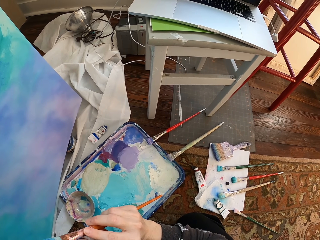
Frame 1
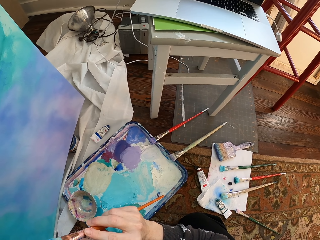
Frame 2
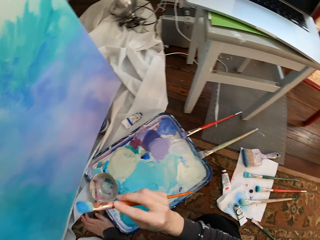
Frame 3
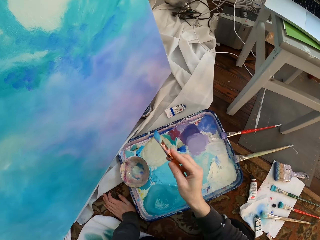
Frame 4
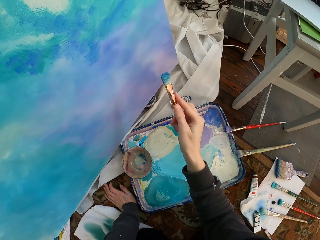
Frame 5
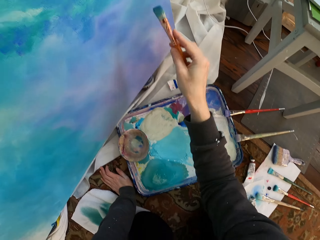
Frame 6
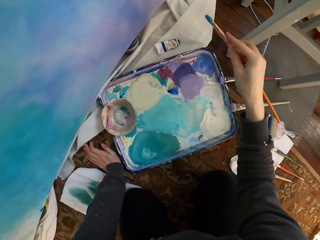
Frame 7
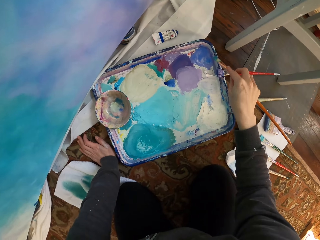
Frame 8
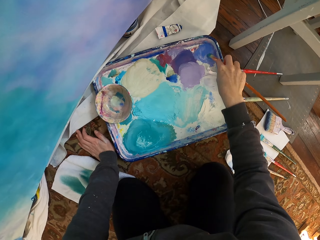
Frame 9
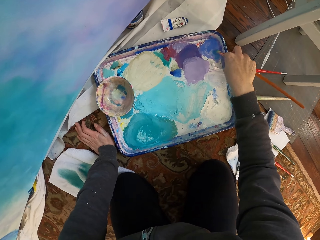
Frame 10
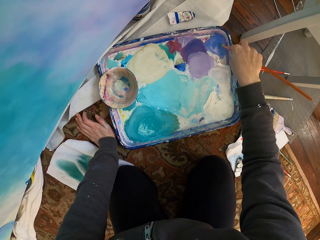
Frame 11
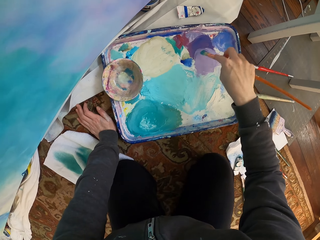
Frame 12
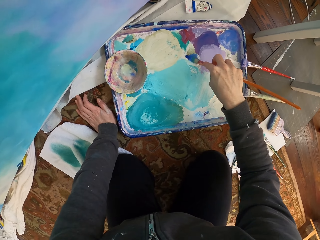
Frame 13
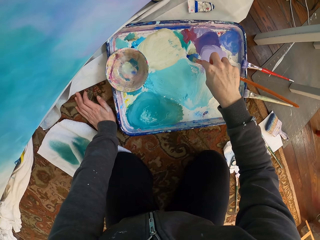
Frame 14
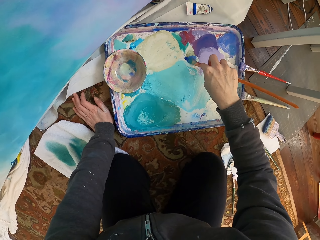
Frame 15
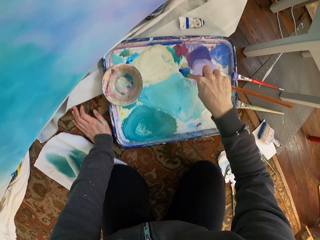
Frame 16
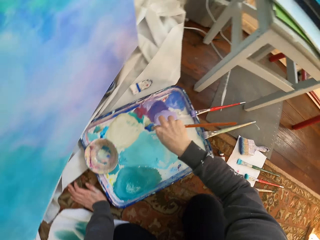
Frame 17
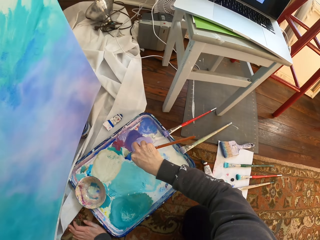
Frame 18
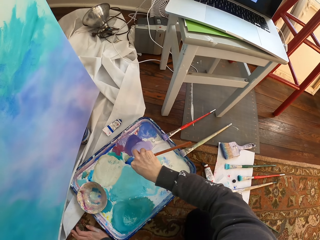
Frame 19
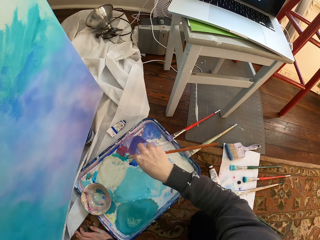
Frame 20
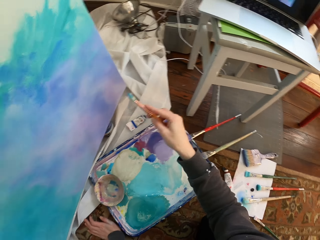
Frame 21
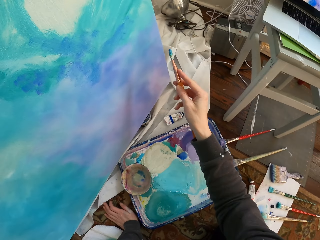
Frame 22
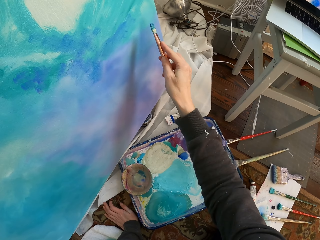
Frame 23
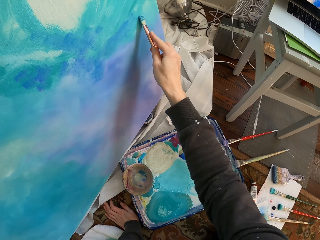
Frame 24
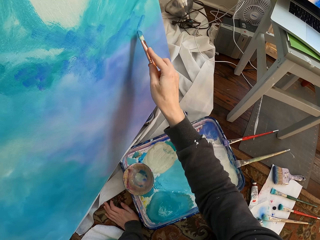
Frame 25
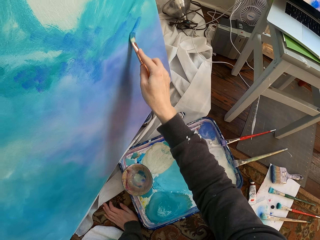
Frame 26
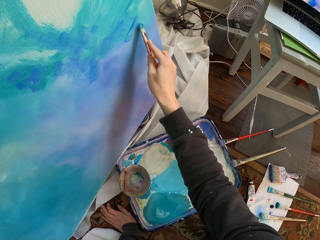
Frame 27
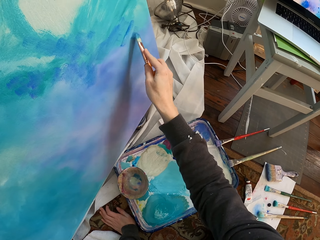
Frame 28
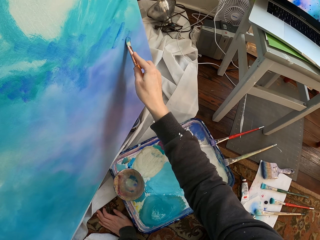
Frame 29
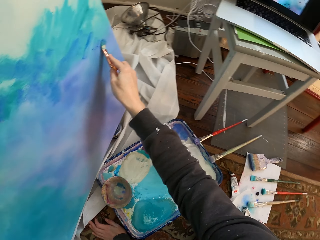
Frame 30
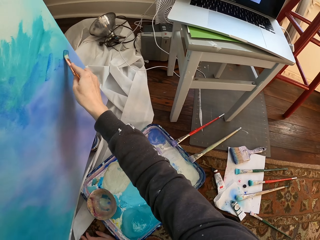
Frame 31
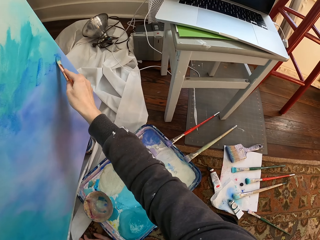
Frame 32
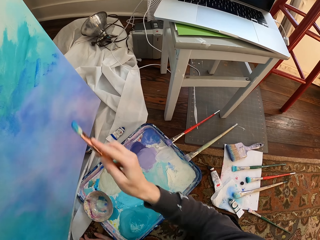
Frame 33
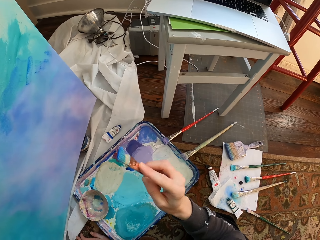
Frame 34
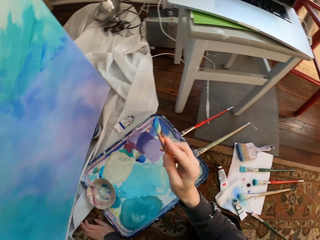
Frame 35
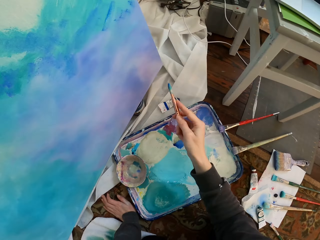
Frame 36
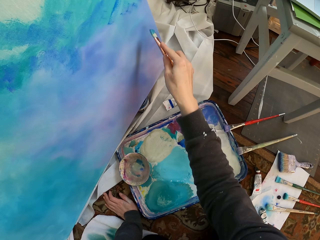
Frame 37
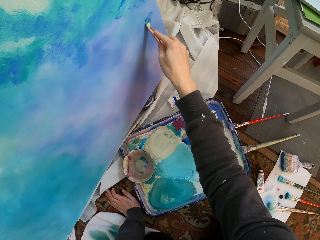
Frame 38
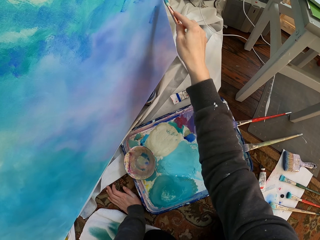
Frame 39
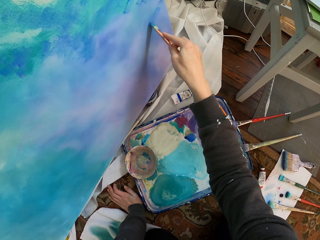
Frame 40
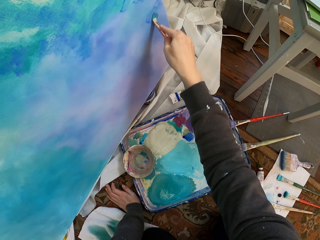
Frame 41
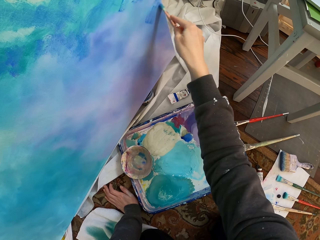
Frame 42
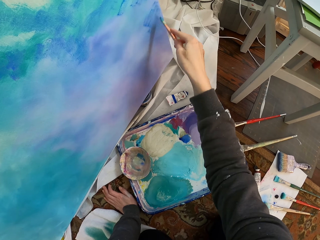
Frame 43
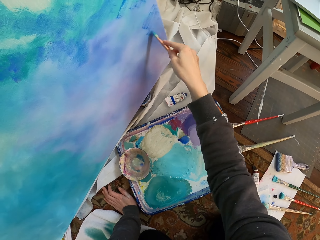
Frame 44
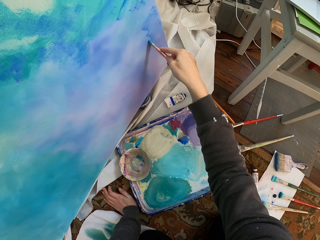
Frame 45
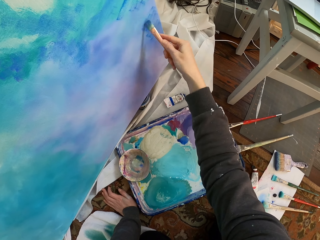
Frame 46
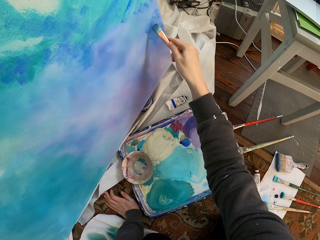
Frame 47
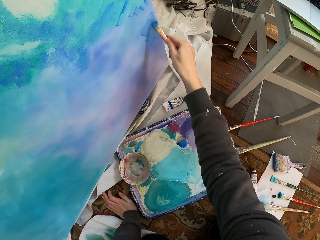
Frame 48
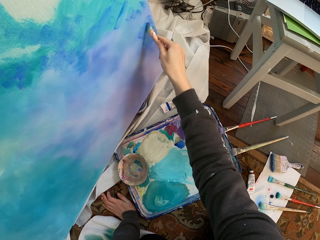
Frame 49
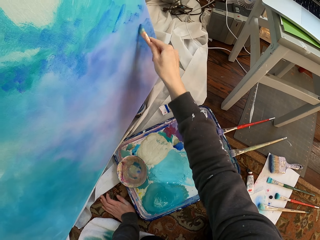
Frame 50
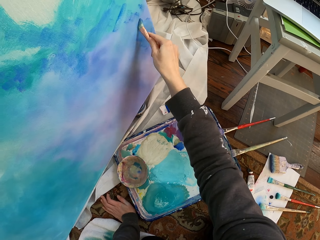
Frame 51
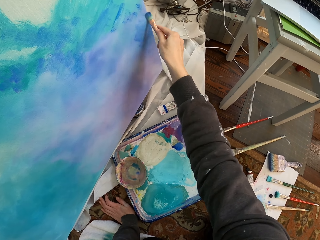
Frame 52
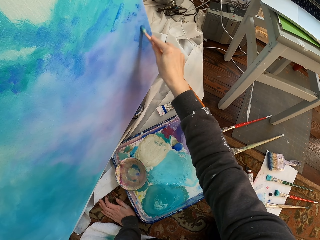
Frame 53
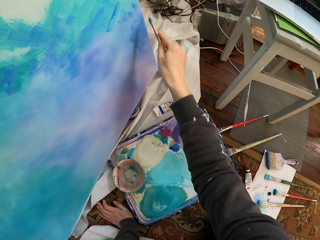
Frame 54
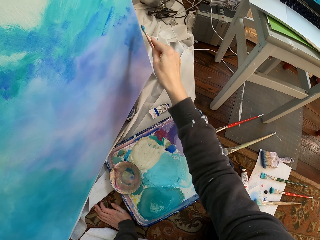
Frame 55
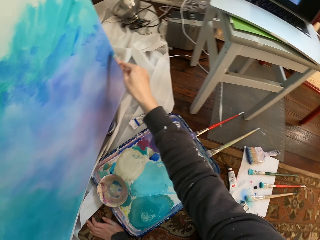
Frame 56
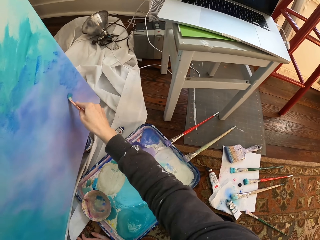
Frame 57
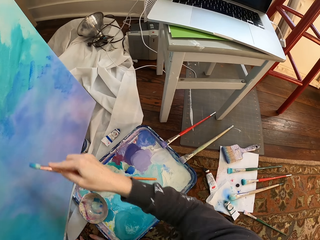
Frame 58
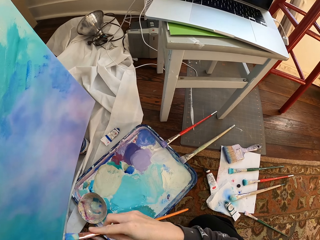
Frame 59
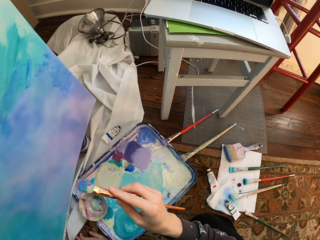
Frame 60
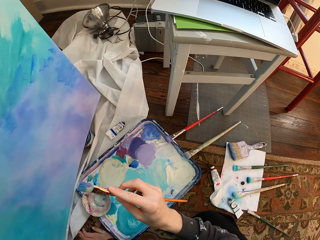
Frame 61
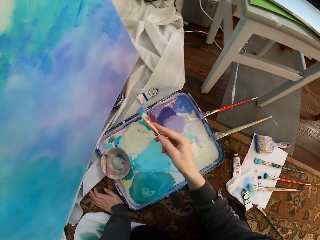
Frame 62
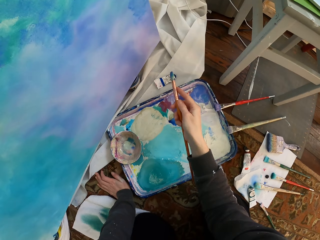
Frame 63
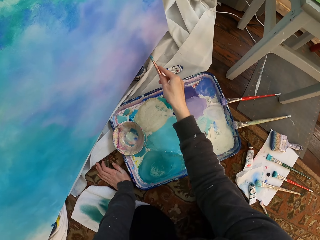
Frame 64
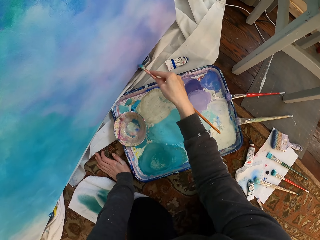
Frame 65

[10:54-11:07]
The camera wearer mixes the paint. They brush paint. They paint the board. They paint the board again.

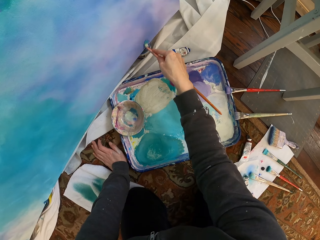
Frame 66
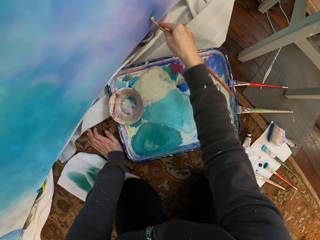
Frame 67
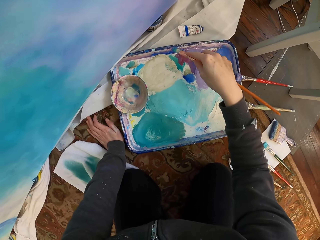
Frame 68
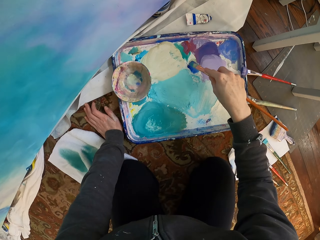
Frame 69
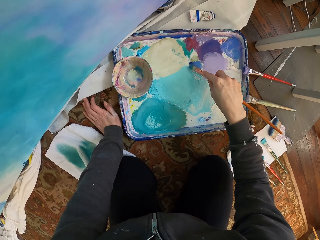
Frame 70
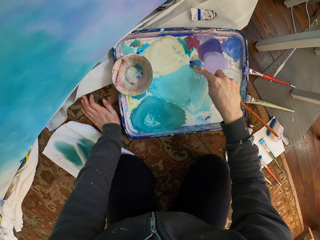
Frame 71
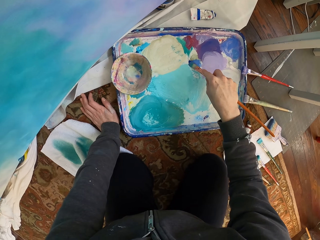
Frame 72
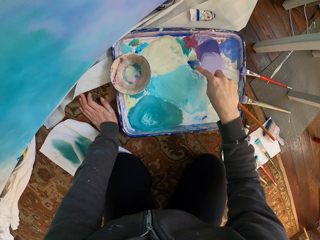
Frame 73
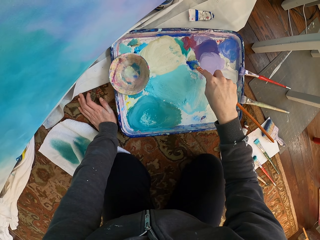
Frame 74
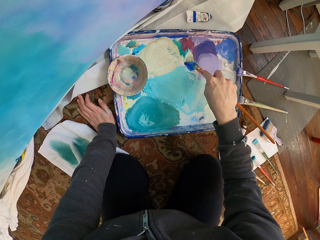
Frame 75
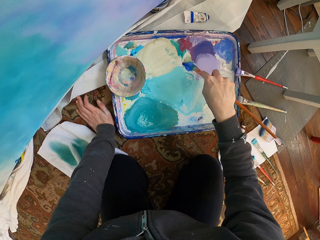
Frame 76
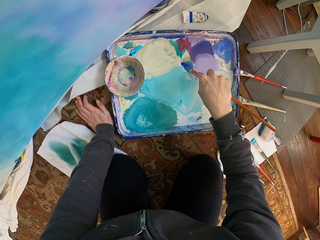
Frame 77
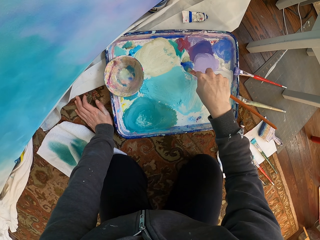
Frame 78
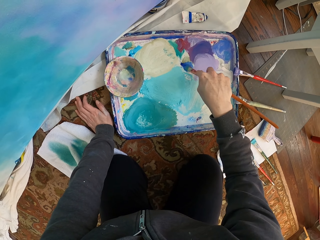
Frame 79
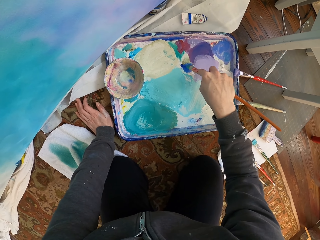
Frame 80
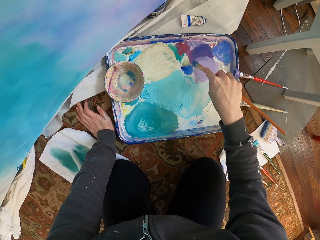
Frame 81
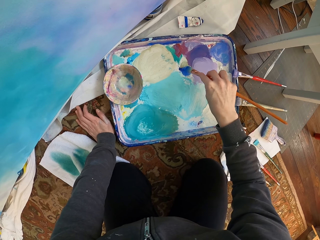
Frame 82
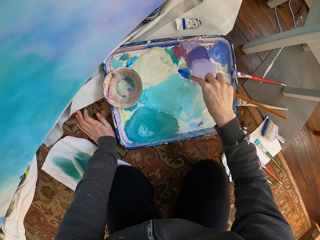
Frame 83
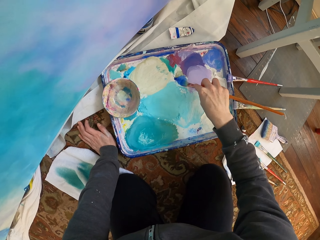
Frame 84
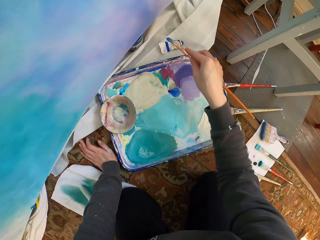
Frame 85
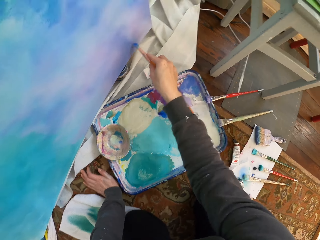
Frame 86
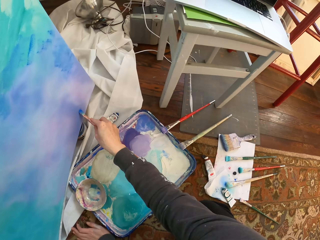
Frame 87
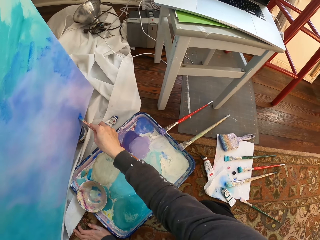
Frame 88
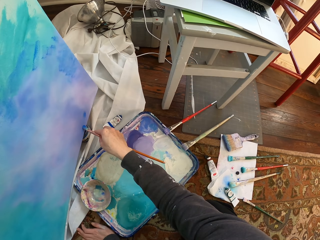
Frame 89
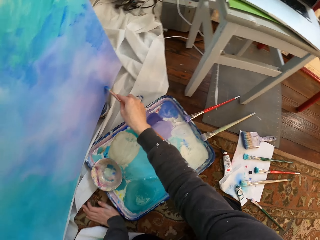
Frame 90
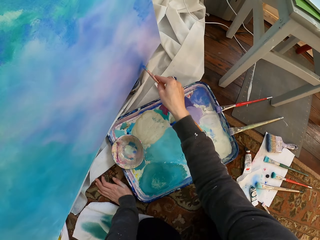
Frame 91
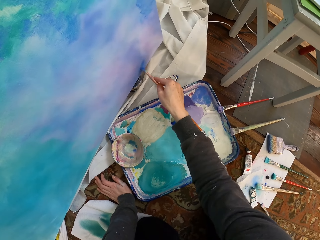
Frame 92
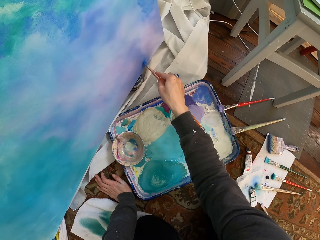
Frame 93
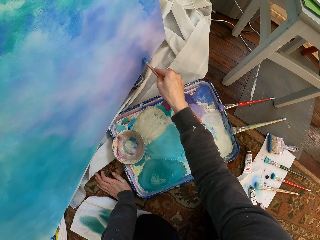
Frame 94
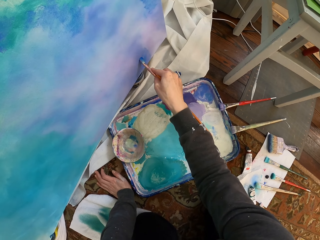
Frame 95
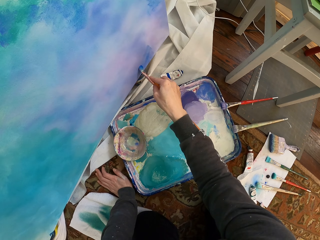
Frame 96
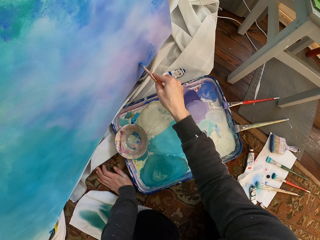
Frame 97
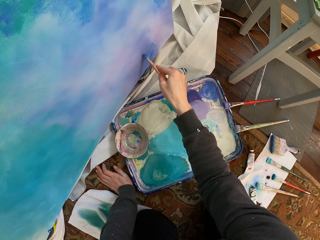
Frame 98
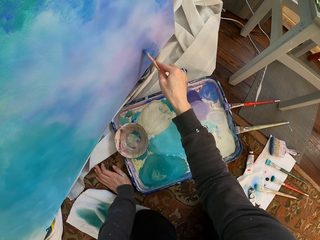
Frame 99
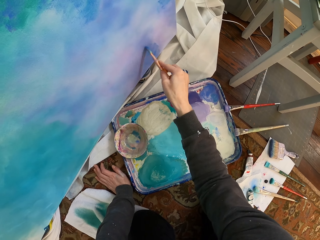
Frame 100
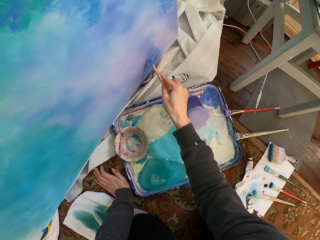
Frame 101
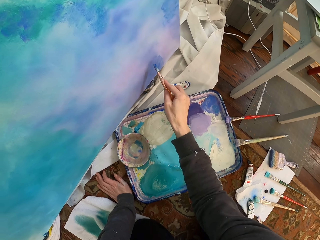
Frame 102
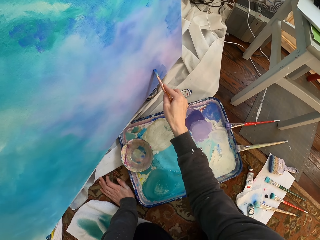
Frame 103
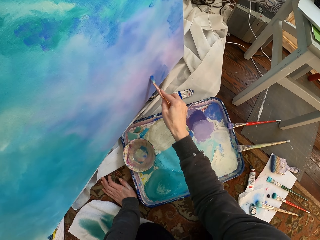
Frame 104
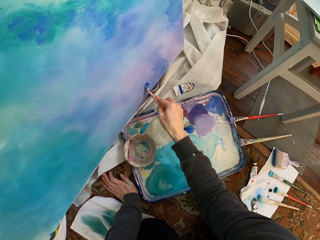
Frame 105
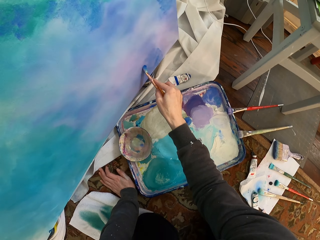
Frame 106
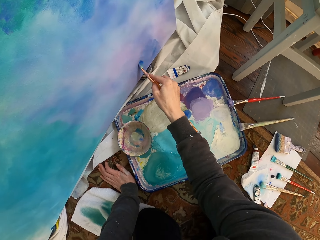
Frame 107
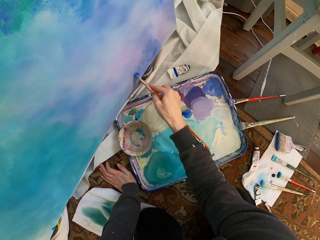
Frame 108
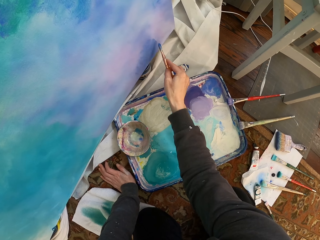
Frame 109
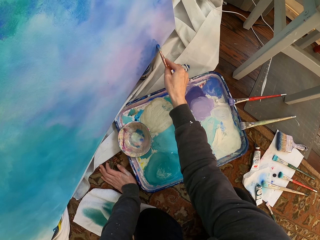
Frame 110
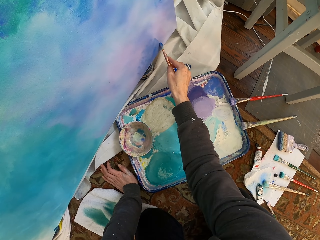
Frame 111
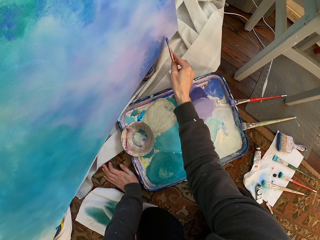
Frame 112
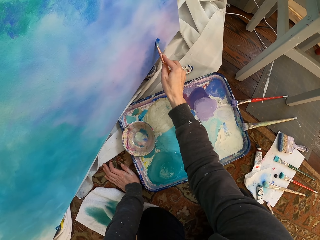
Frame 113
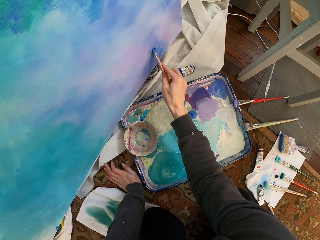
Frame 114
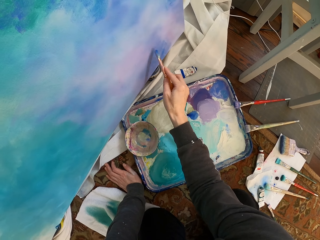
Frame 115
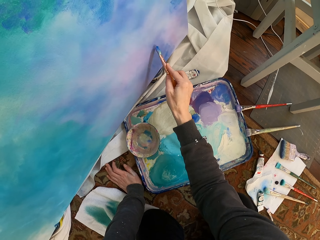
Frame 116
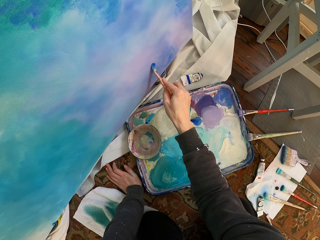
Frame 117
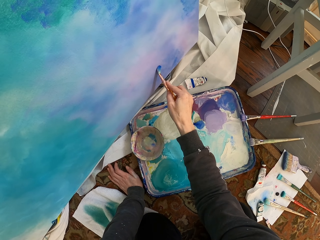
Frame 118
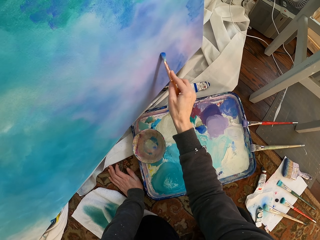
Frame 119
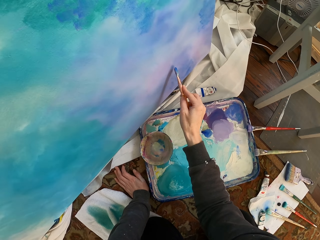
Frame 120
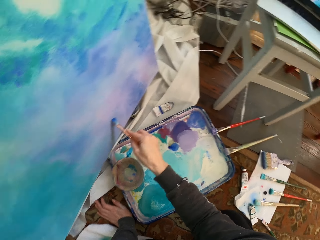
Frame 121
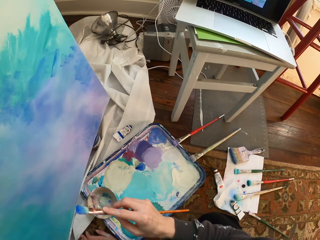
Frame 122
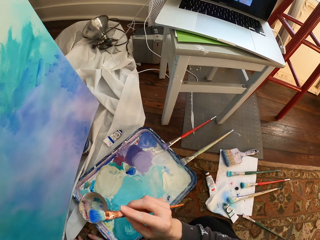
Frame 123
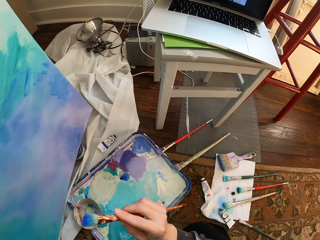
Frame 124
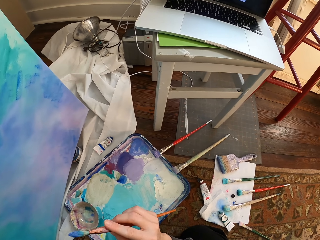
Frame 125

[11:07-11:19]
The camera wearer mixes the paint. They brush paint. They paint the board.
